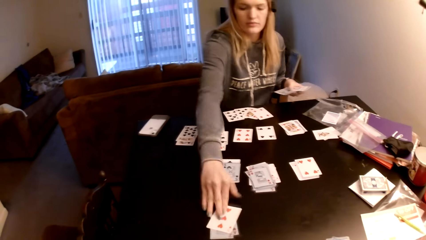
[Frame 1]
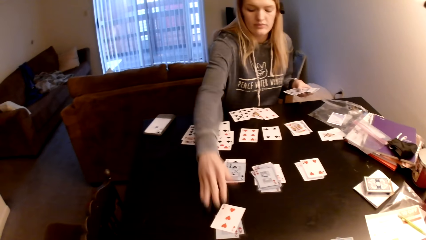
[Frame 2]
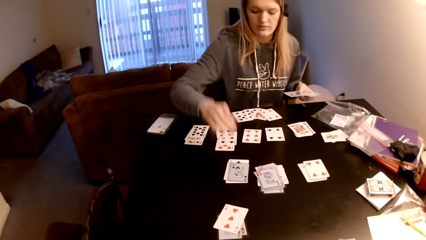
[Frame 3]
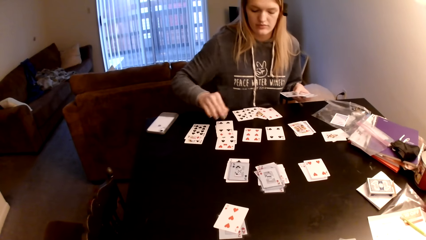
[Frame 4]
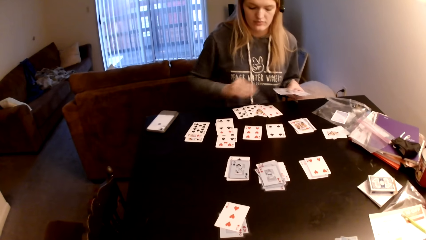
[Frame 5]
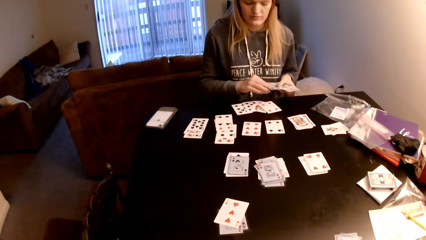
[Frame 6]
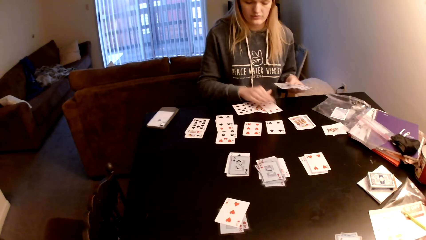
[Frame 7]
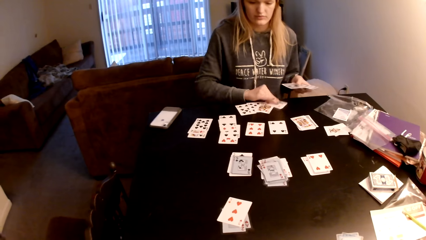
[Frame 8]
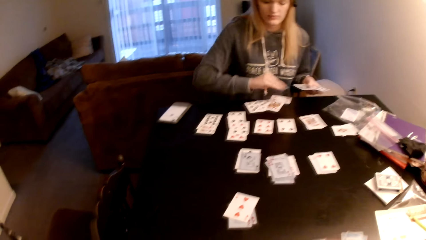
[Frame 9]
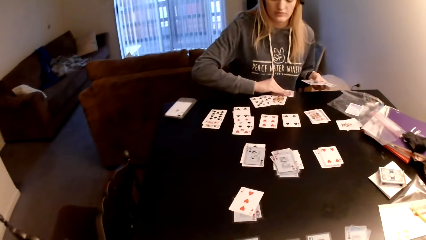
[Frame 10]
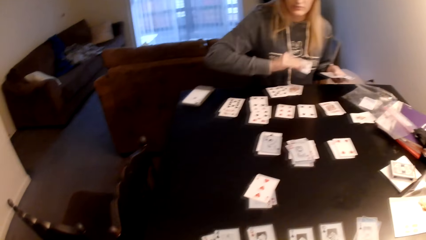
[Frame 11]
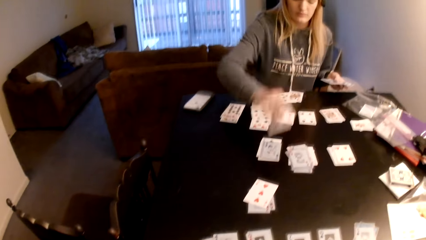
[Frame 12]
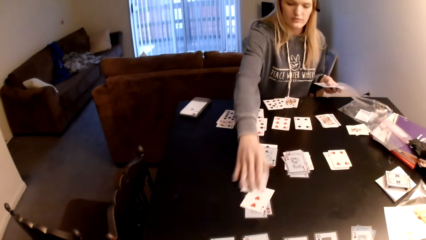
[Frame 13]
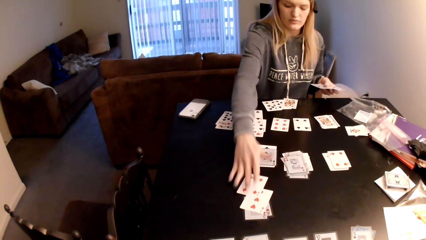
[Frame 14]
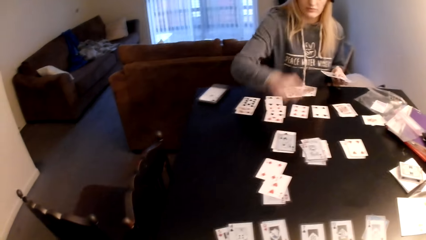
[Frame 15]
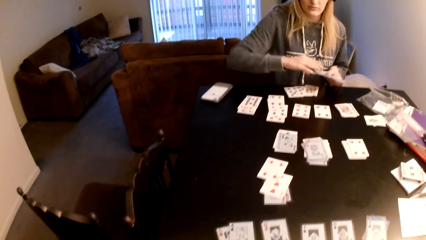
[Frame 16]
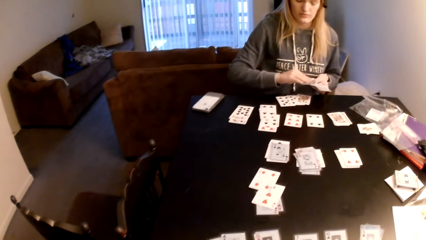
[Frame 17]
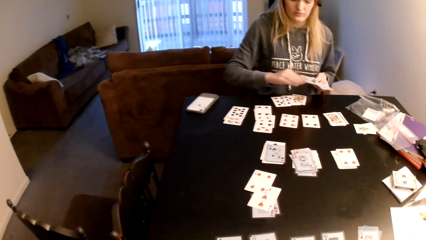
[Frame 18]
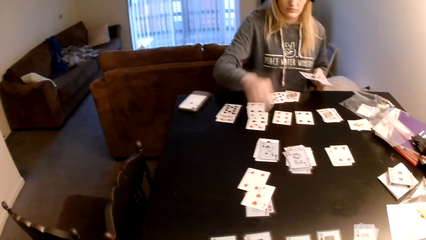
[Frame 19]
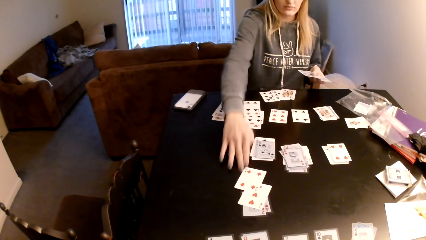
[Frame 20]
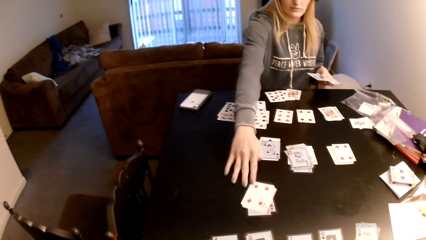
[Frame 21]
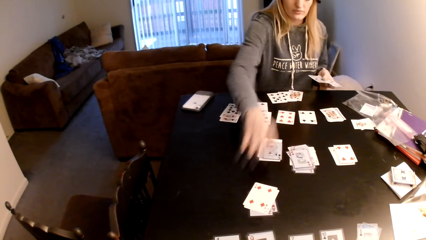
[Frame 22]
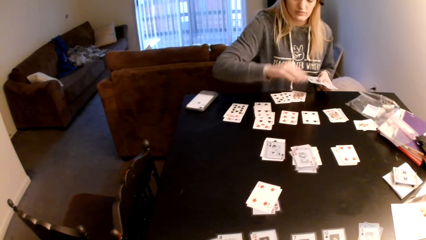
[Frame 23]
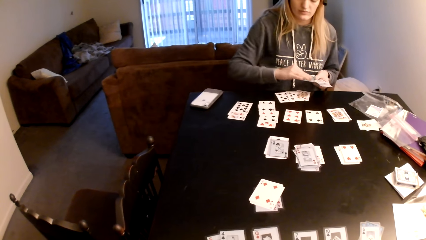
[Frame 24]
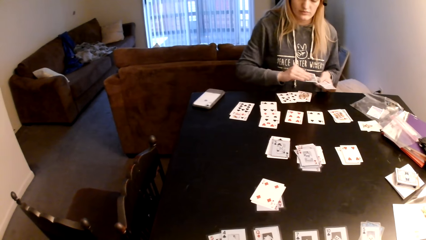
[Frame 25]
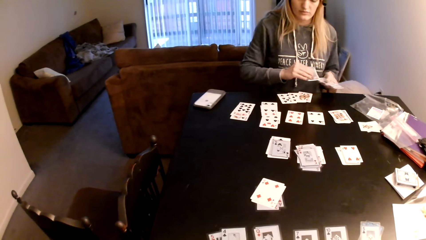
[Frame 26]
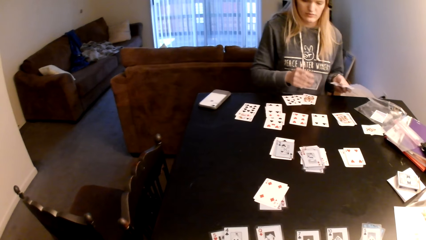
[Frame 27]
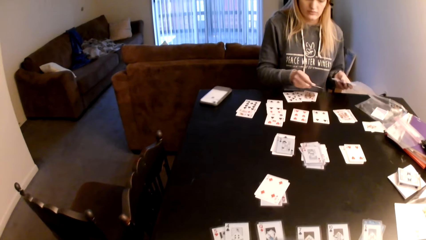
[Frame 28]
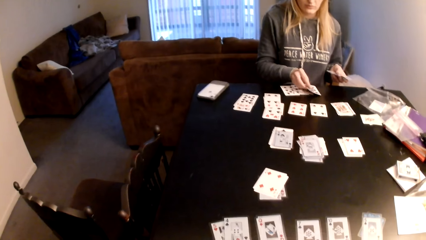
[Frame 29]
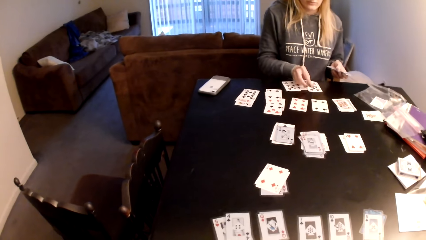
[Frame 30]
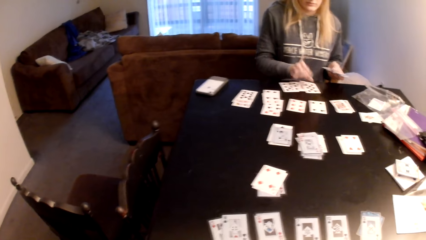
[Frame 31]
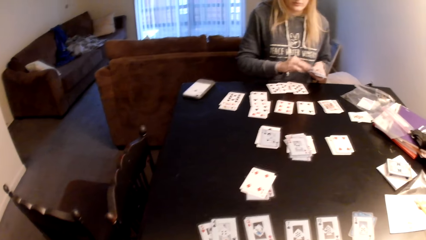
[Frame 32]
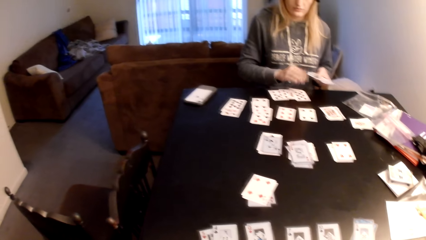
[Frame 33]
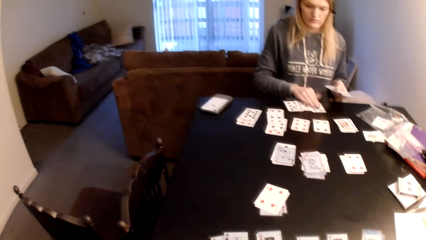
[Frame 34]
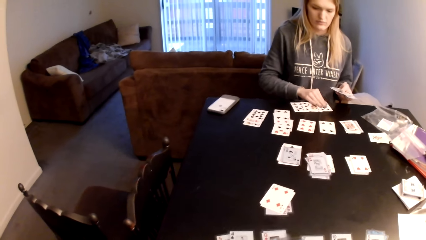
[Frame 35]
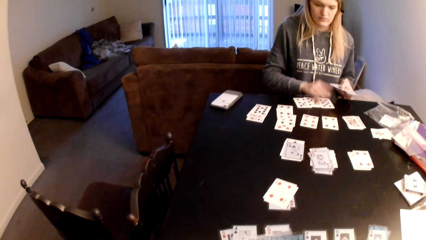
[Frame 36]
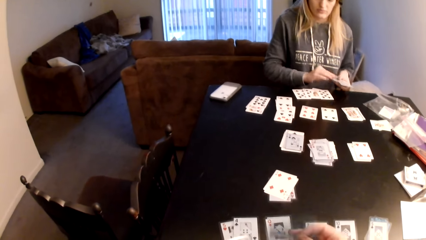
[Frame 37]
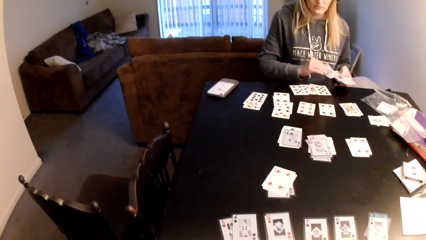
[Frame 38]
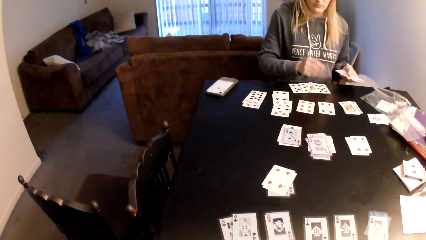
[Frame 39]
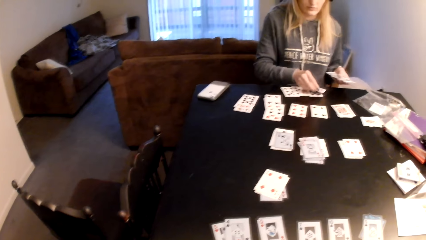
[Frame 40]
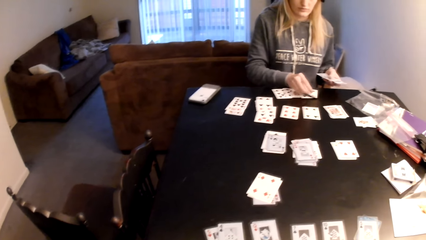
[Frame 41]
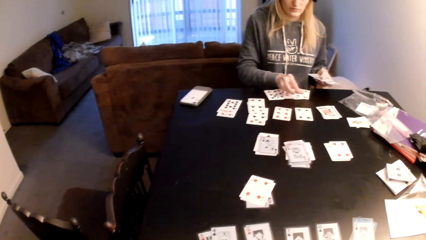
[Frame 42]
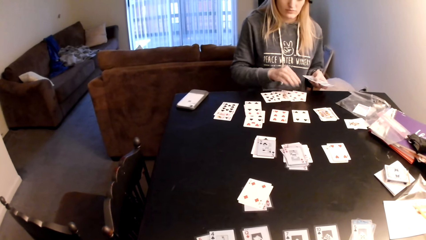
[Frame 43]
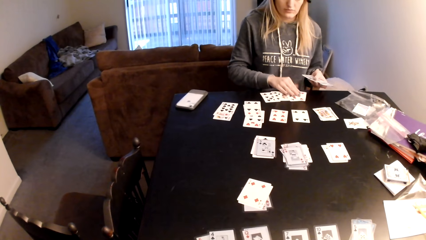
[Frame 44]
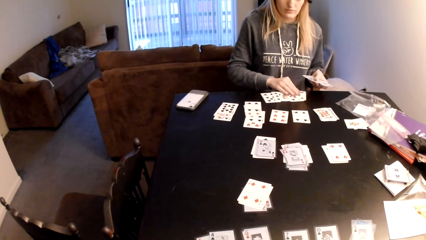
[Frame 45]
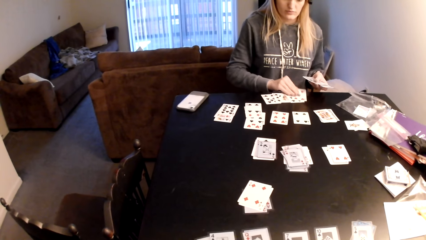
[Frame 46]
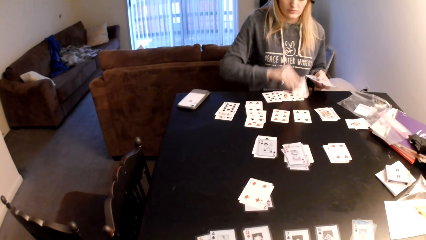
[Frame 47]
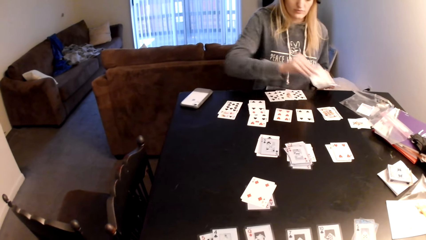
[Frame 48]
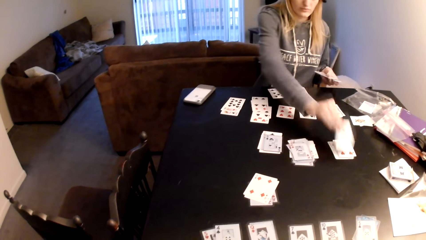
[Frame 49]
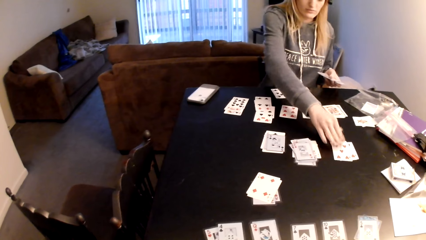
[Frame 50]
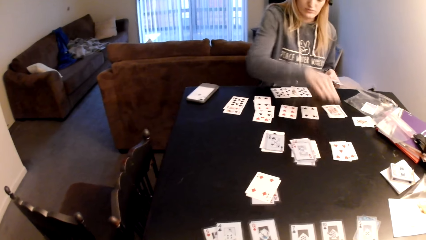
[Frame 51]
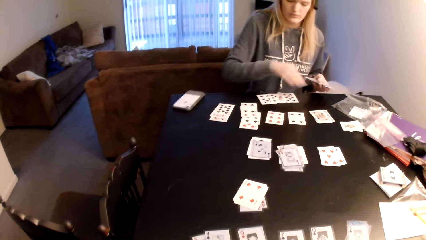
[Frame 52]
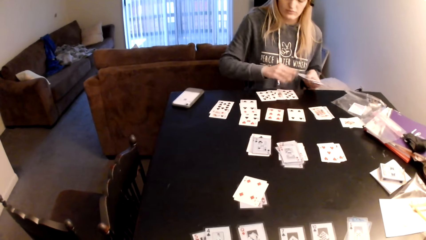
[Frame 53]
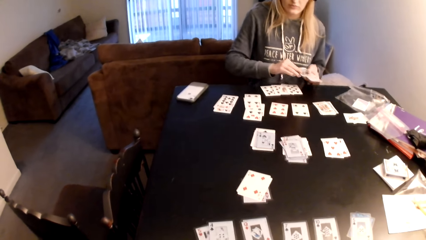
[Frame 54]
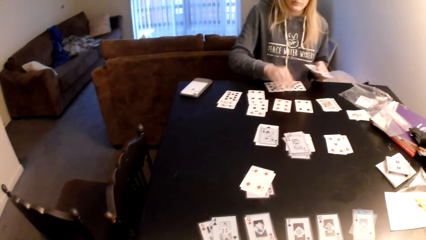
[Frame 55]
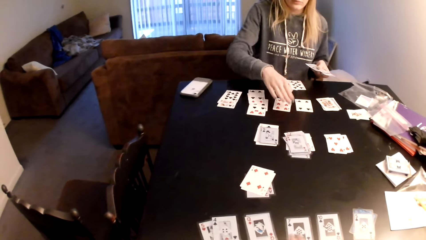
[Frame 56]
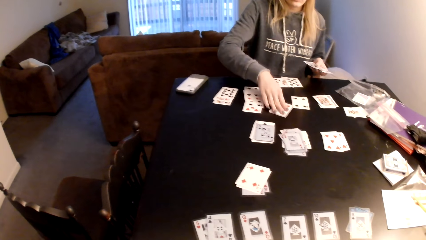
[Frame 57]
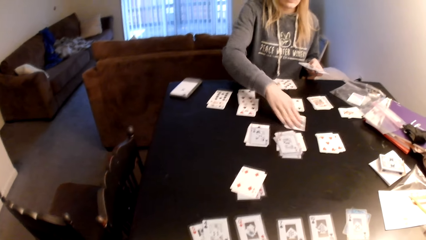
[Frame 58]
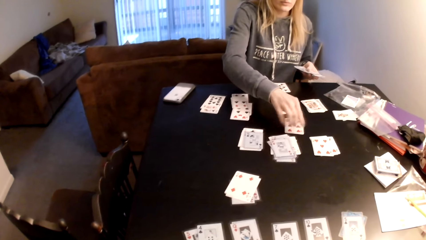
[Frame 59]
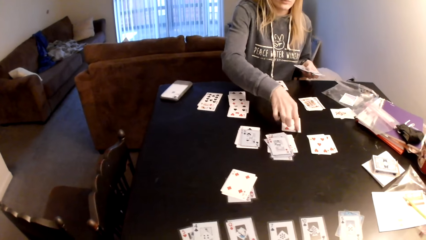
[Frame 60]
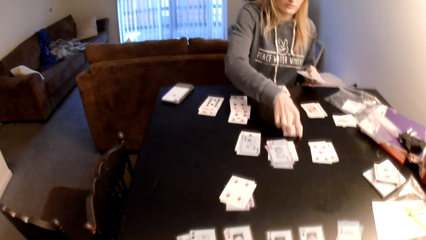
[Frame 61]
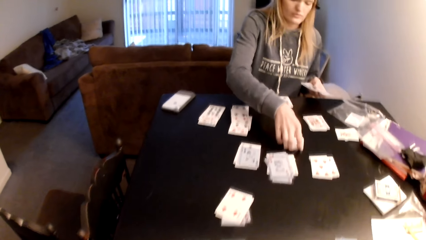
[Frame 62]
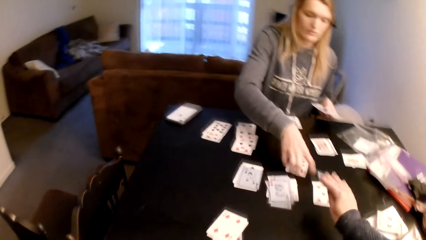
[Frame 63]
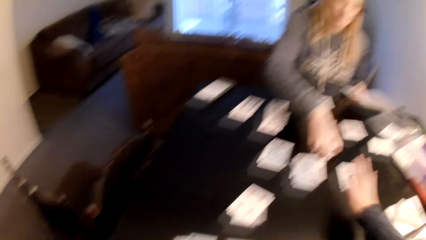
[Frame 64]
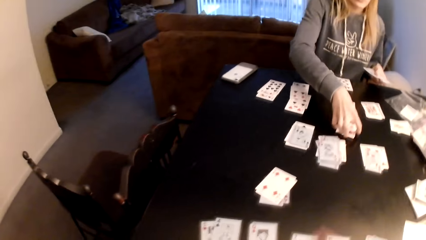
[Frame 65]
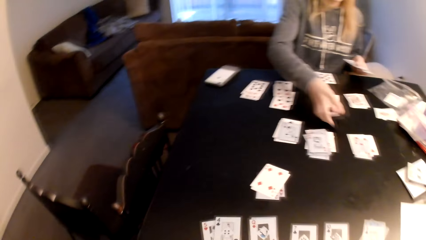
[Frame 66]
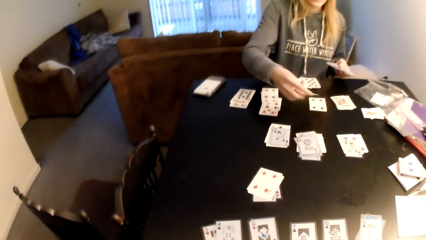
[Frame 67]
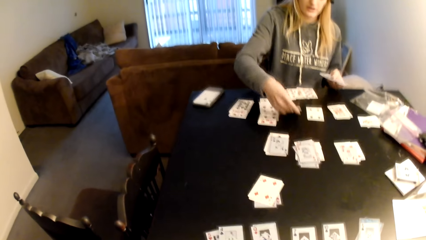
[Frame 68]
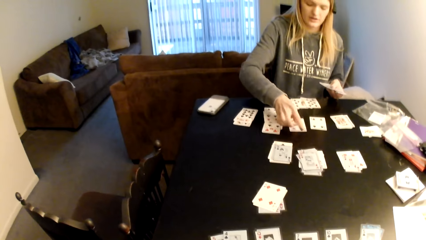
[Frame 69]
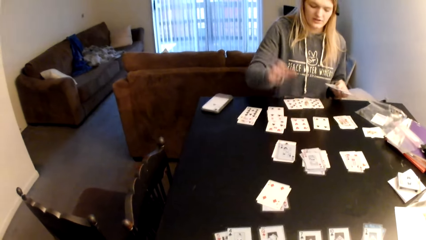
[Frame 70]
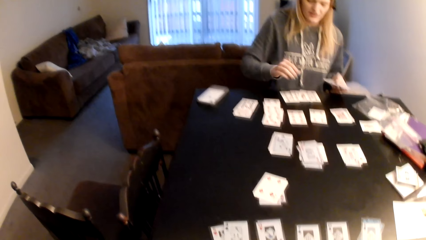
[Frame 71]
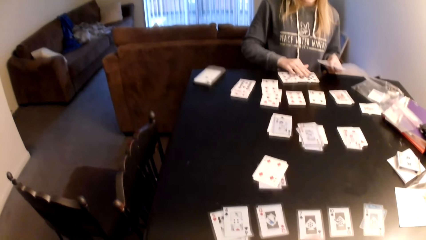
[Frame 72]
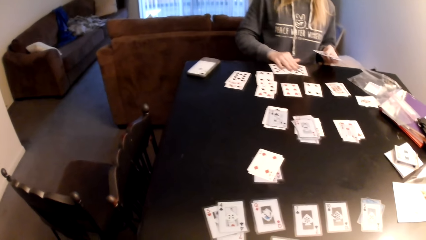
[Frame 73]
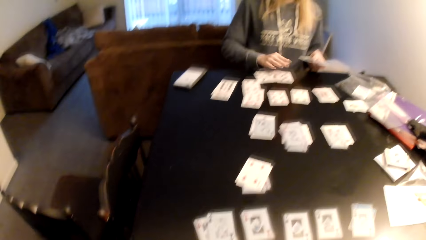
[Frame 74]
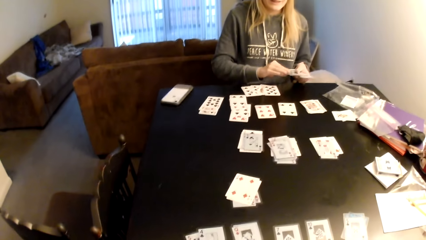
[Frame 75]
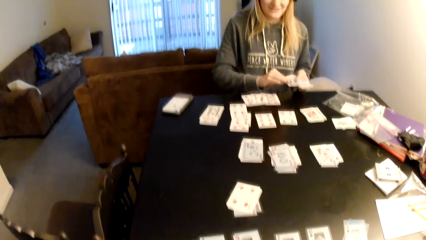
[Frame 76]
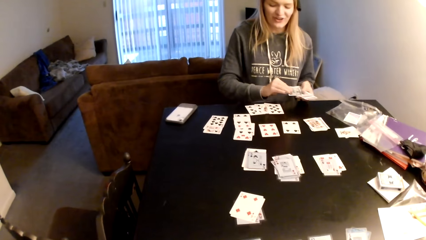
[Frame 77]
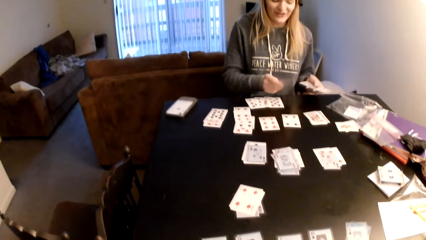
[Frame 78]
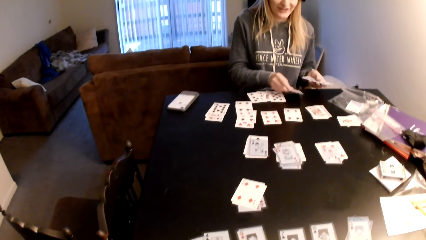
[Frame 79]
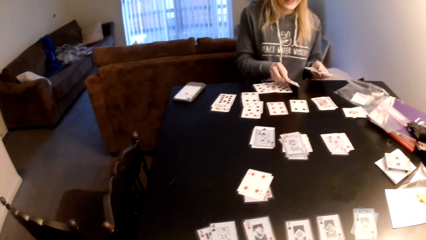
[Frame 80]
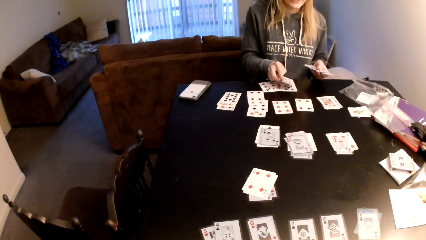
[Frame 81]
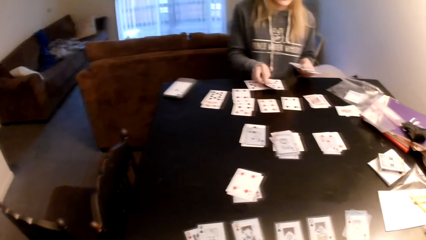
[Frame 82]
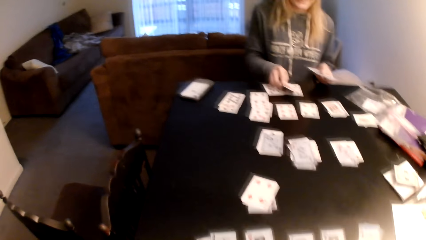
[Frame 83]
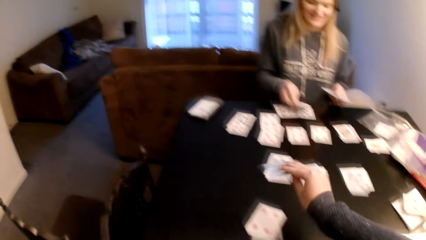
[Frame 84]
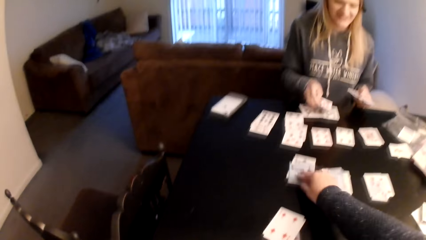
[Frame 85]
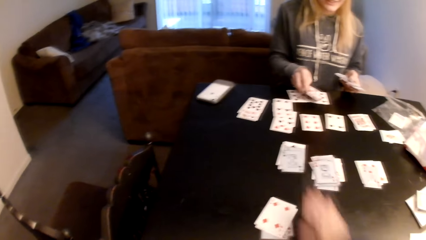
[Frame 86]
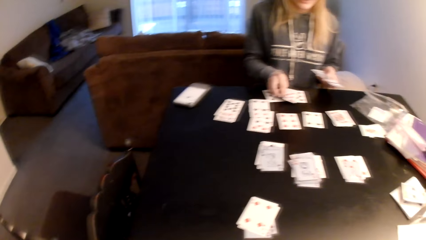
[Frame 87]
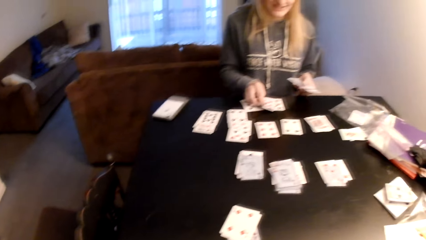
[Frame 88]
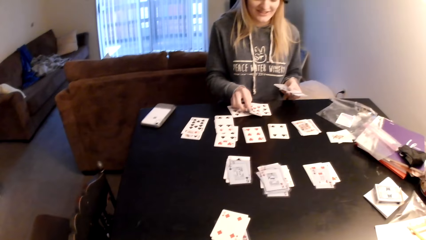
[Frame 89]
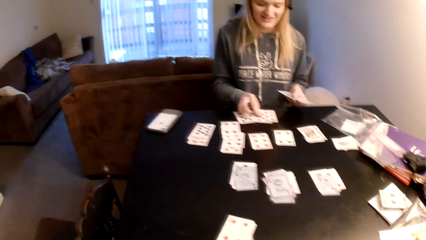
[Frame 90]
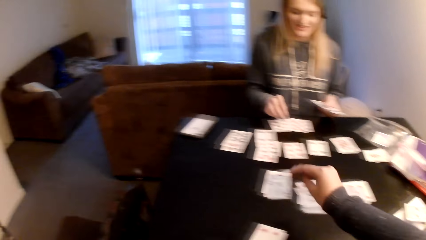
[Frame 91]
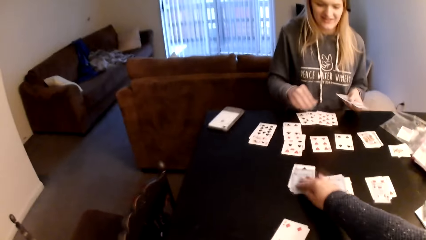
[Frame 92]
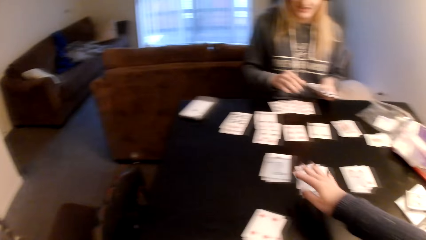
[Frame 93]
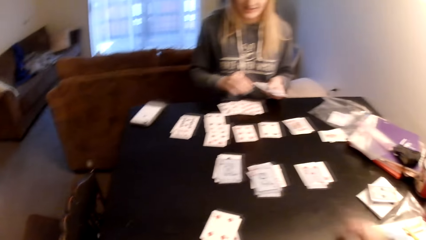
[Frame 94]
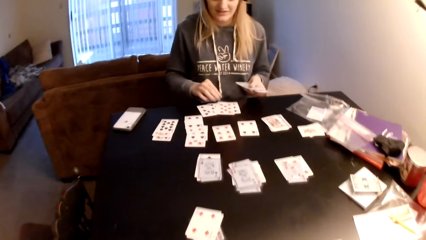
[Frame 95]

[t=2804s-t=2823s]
The woman places the playing card on the table. The camera wearer looks at the playing cards. They look at the playing cards again. The woman holds a card on her hand, picks a card from the table, and places the playing card on the table. The camera wearer looks at the playing cards. The woman pushes the playing cards and pulls the cards. The camera wearer looks at the playing cards. The woman holds a card on her hand, places the playing card on the table, holds the card on the table, and pushes the playing cards. She picks a card from her hand. The camera wearer places the playing card on the table and looks at the playing cards. The woman places a card on the table, picks a card from the table, and places a card on top of the cards. The camera wearer looks at the playing cards. The woman holds a card on her hand and pulls a card on the table. The camera wearer places the playing card on the table. The woman picks a card from the table. The camera wearer looks at the playing cards. The woman places a card on the table, holds the cards, pushes the playing cards, and holds a card on her hand. The camera wearer looks at the playing cards. The woman places a card on top of the cards. The camera wearer places the playing card on the table, looks at the playing cards, and places the playing card on the table.
